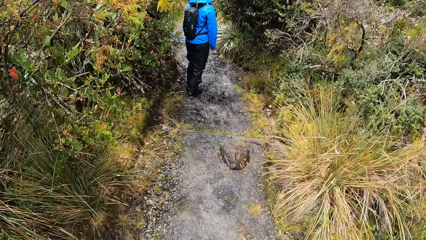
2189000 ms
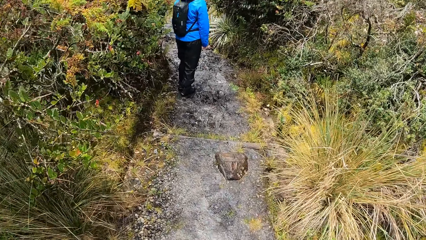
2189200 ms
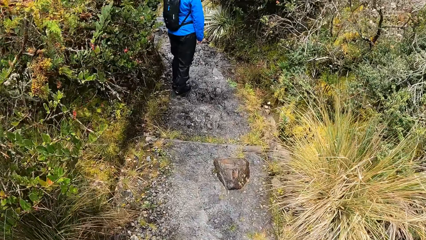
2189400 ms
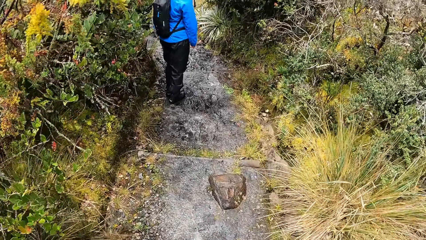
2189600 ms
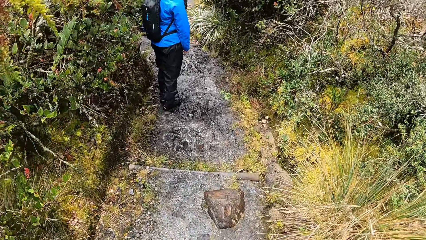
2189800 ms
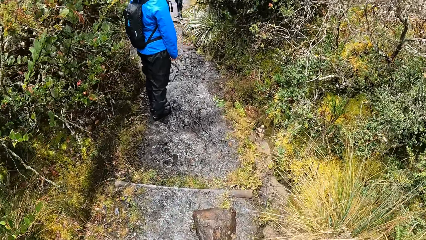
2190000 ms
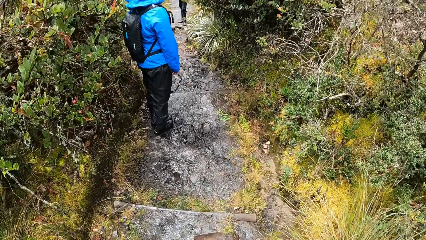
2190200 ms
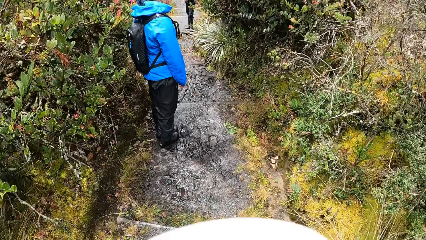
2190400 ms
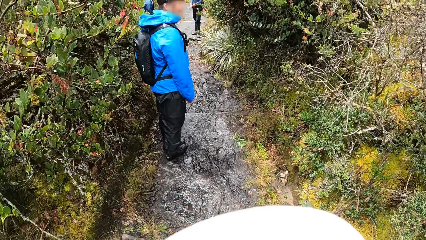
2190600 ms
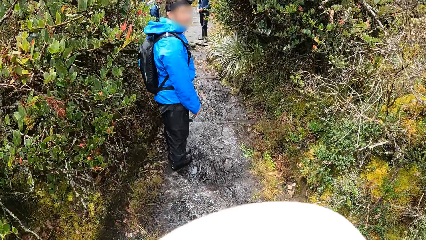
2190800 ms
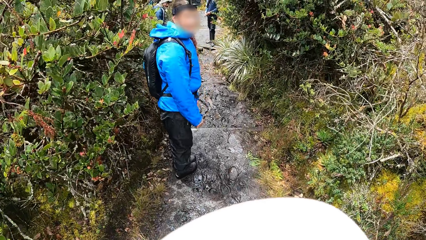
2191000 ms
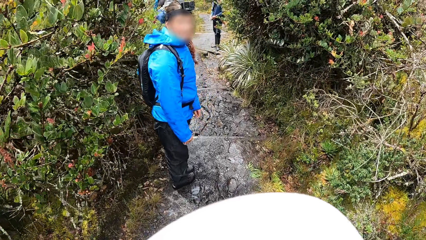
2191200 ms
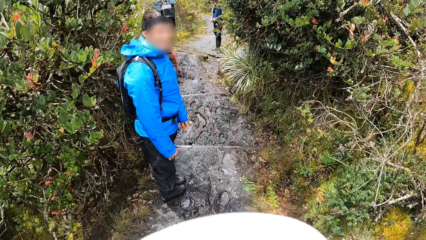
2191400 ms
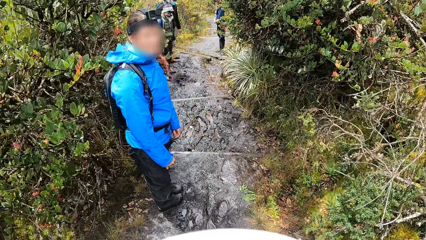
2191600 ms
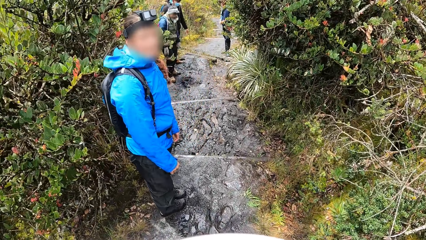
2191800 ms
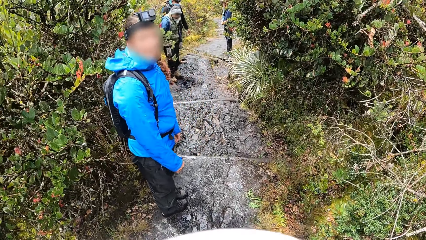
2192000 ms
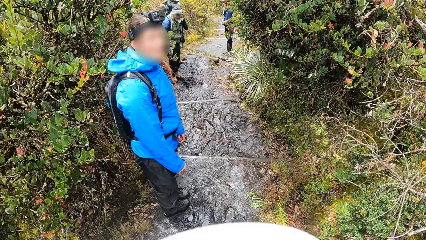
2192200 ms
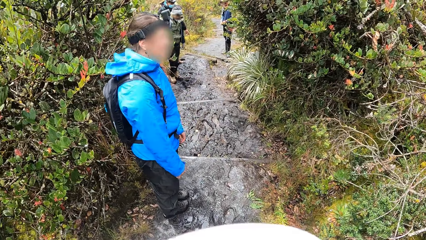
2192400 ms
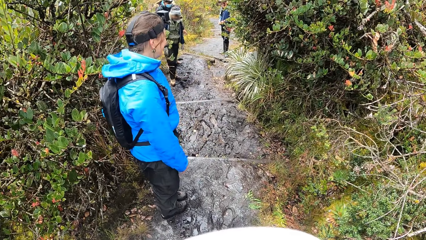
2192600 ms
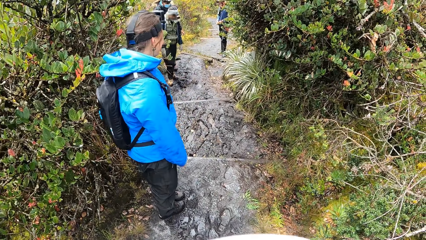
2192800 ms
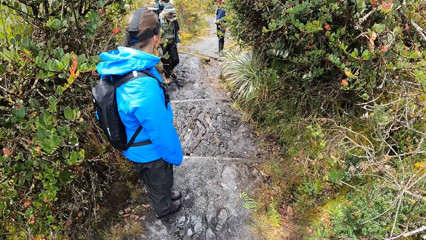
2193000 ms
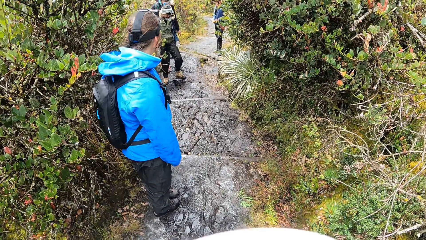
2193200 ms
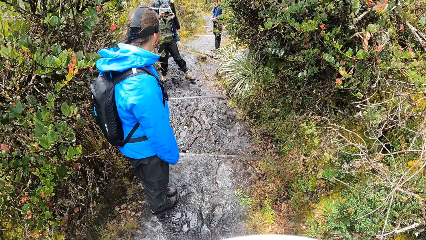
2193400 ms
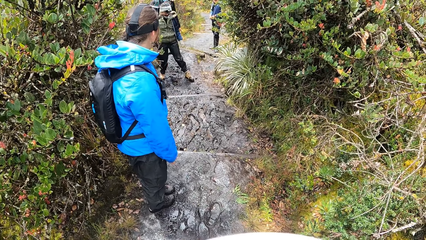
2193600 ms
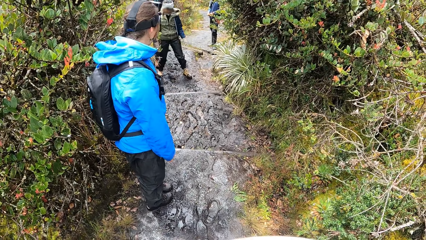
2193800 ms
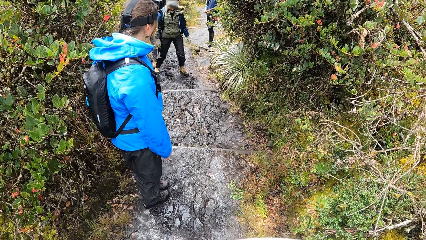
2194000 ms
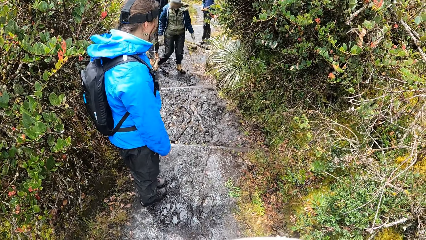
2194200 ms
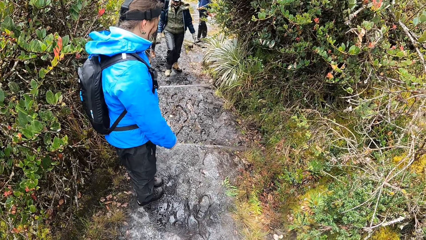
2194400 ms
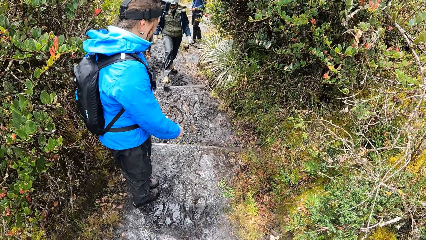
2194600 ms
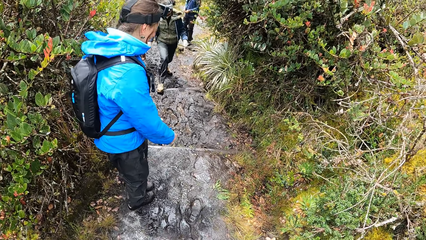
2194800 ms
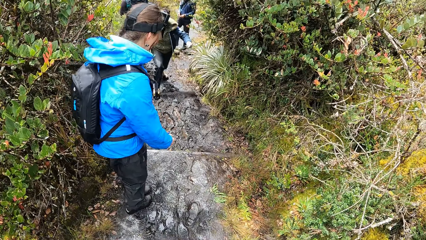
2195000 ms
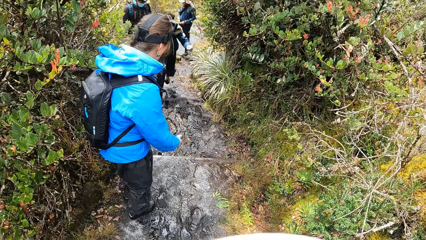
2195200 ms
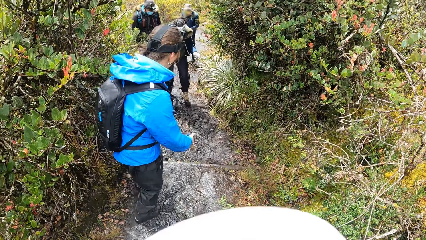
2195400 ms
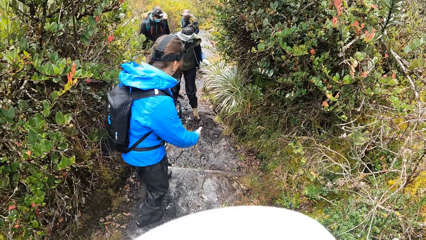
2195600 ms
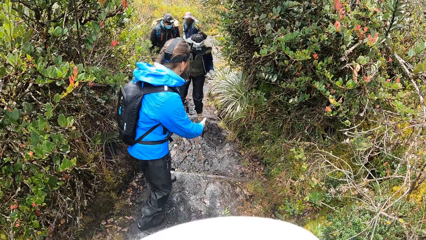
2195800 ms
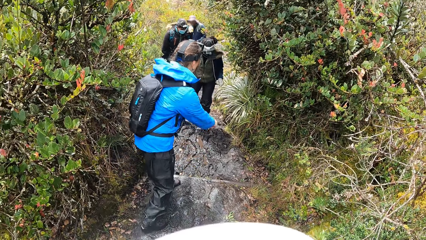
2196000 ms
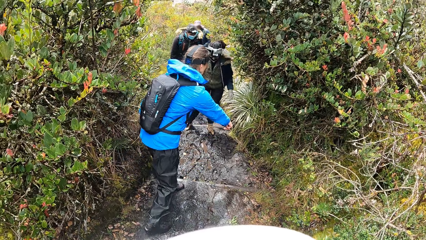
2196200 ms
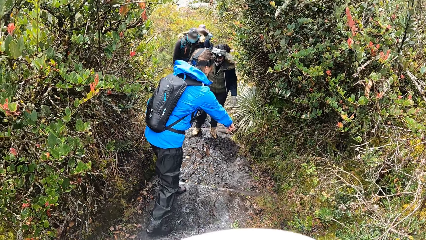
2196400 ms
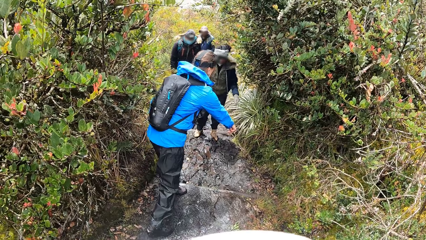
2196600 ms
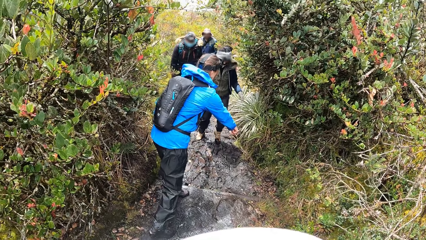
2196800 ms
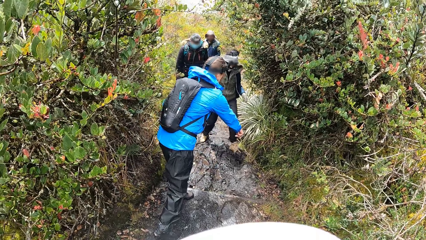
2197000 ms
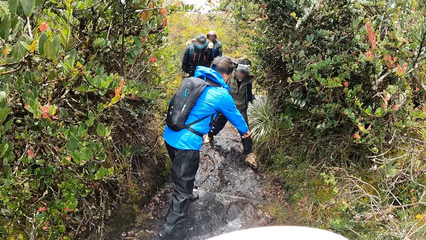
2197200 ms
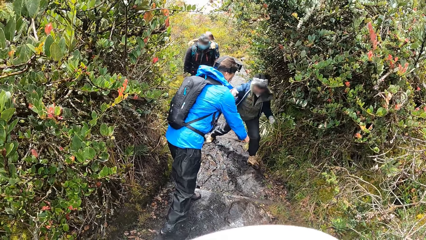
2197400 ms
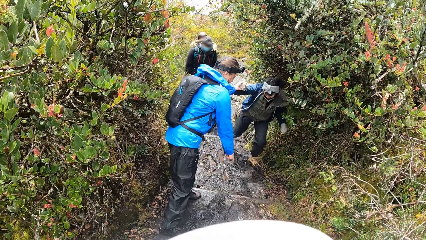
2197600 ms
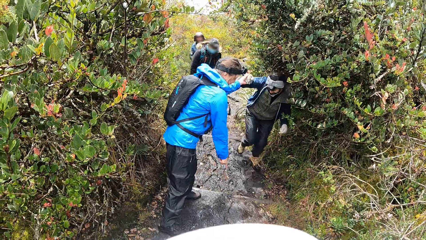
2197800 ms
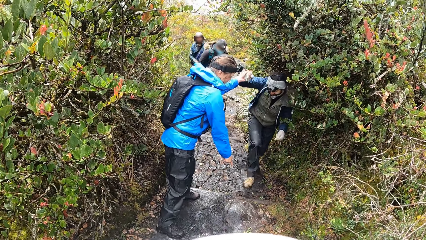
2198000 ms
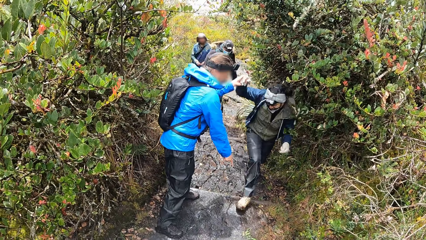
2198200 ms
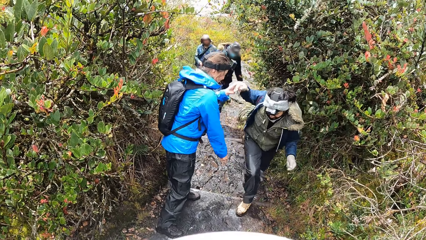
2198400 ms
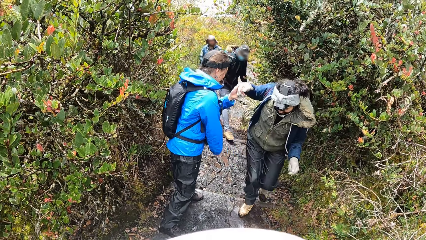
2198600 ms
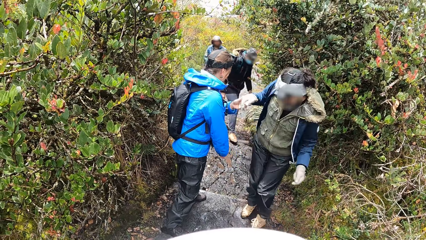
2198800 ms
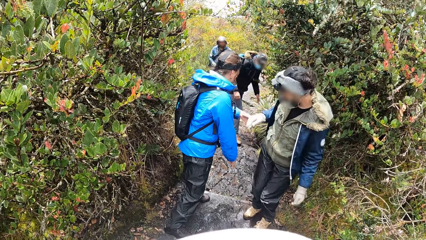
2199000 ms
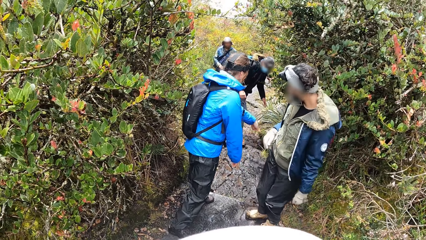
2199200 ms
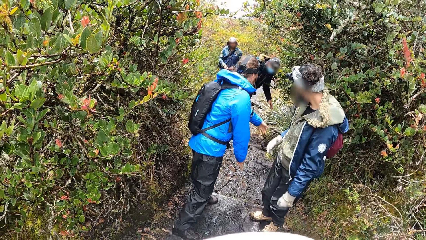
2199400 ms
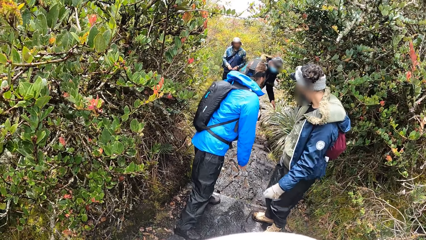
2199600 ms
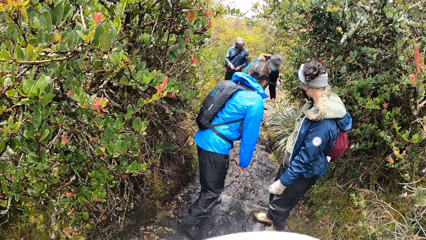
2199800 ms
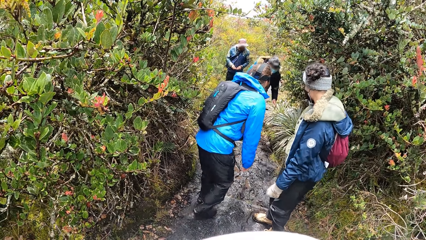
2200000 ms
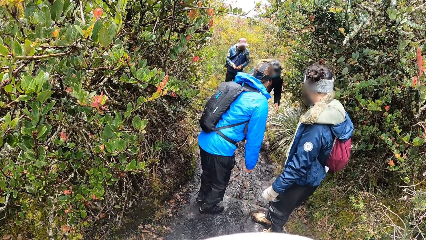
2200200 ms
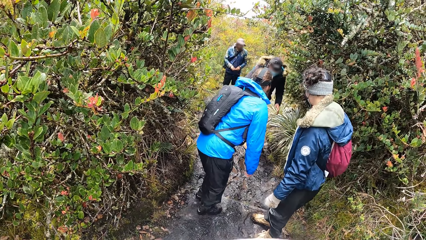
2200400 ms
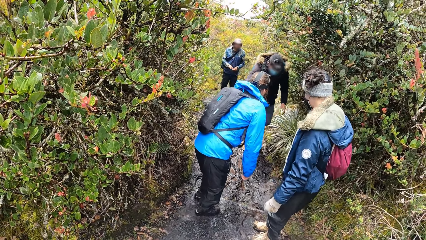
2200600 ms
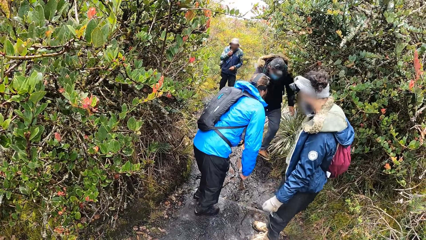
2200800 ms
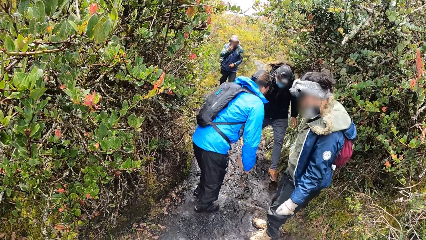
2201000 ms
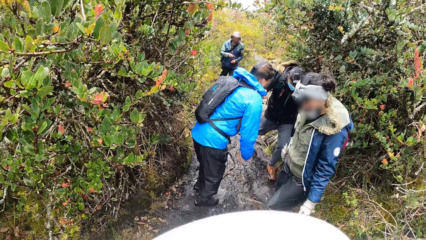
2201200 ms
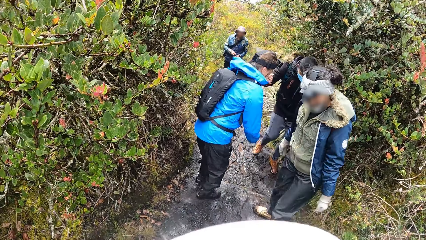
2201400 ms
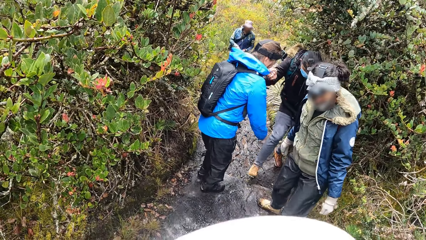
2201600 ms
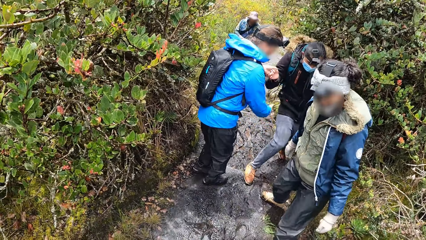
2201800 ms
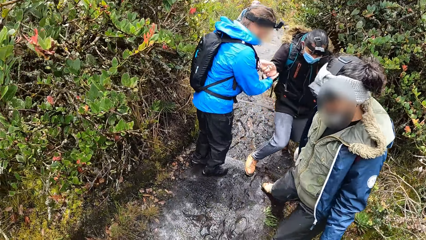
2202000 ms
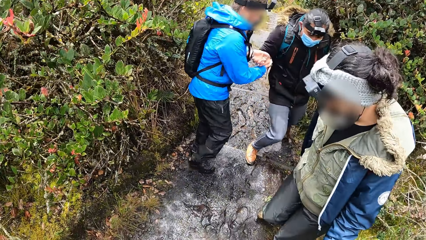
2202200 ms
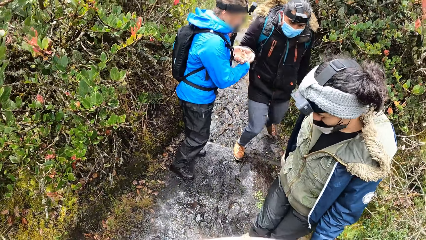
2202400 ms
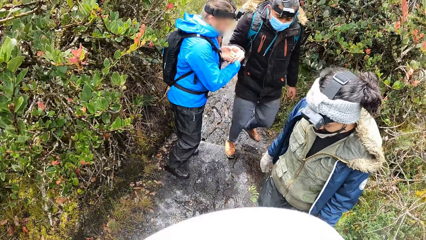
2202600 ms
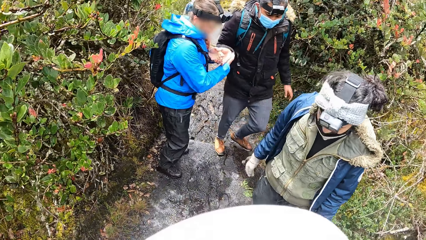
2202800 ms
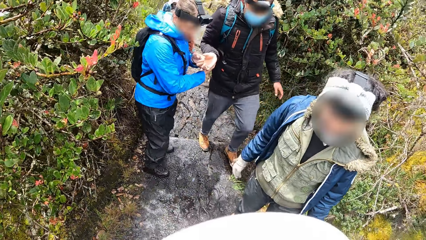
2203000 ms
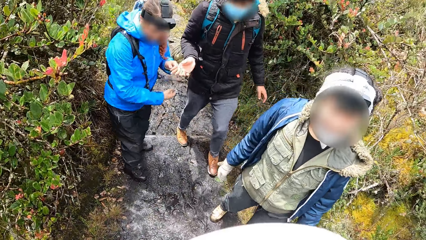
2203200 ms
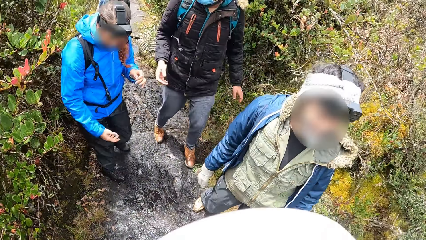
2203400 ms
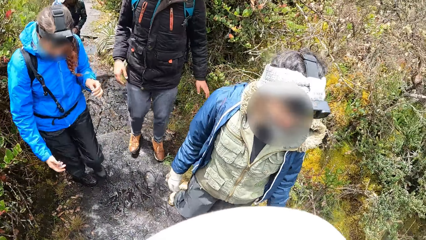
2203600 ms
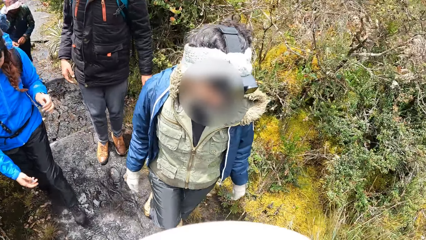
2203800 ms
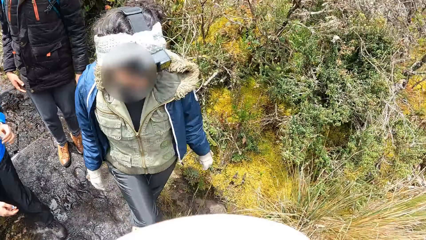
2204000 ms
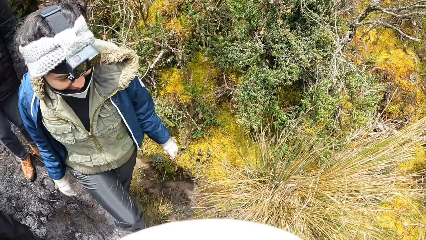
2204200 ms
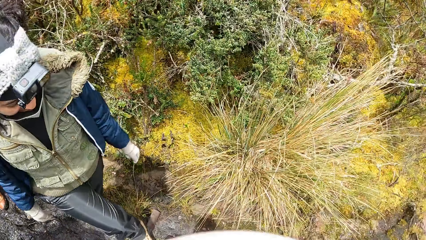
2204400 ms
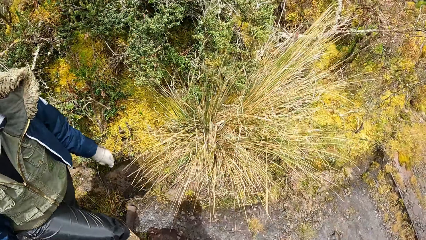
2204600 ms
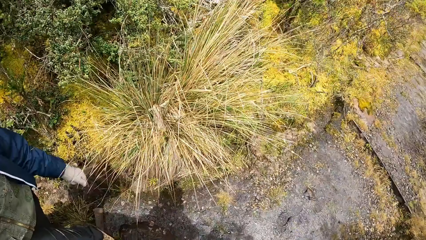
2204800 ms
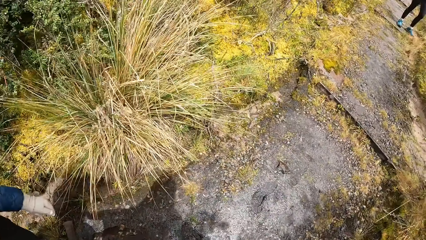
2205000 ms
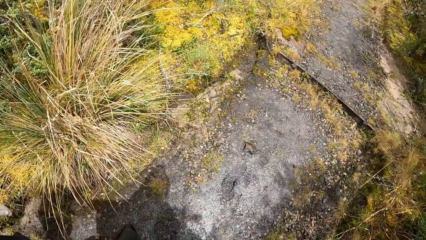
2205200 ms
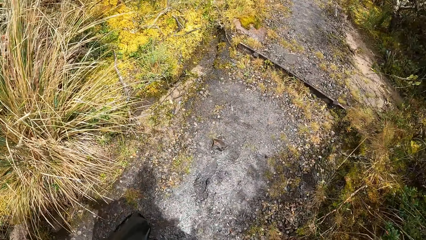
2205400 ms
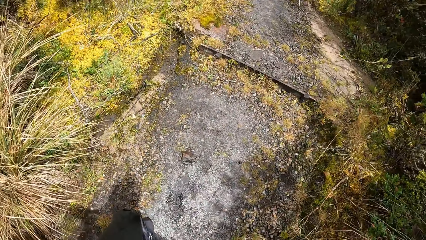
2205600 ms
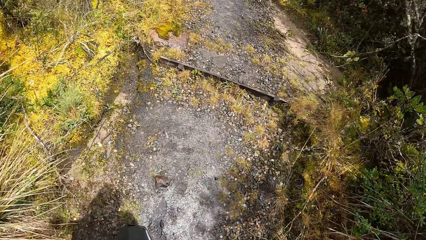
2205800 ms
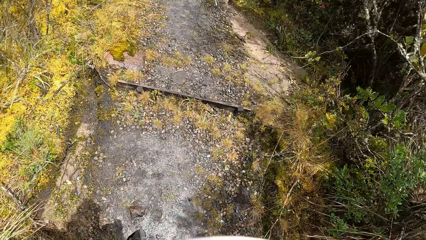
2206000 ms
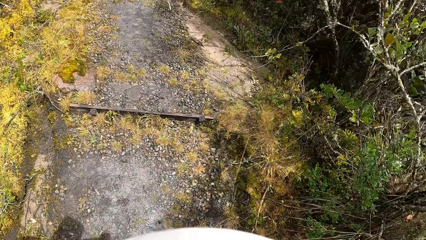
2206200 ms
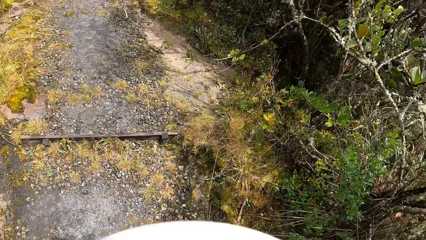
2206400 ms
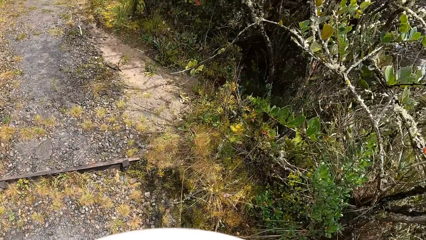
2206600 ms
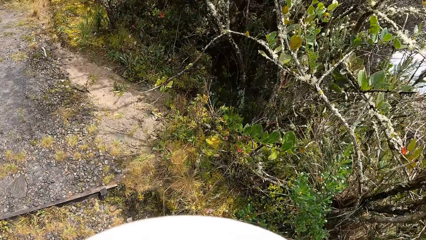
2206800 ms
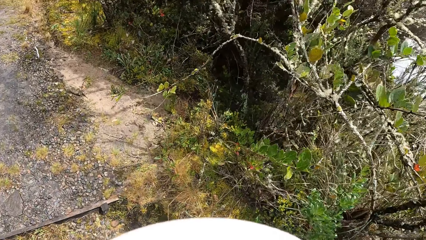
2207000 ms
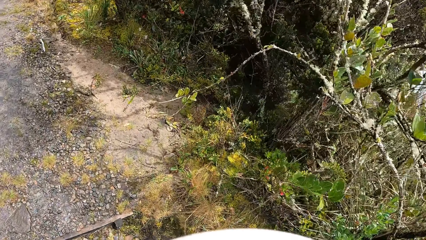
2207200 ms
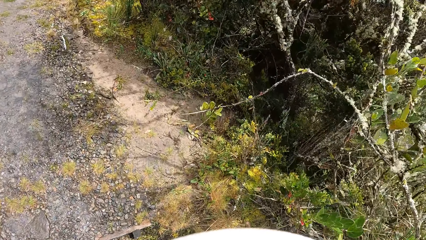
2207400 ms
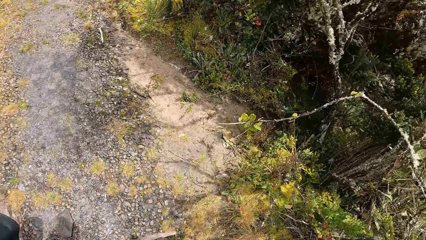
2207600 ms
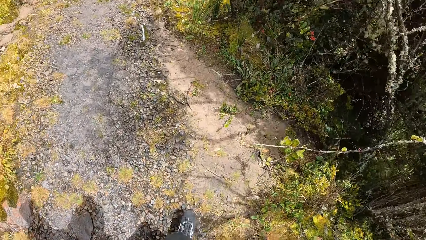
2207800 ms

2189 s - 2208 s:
The camera wearer looks around. A woman interacts with another woman. The first woman holds the other woman's right gloved hand with her left hand. The first woman holds a man's right hand with her left hand. The first woman holds the man's right hand with both hands. The camera wearer moves around.
